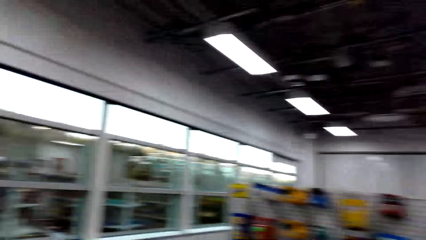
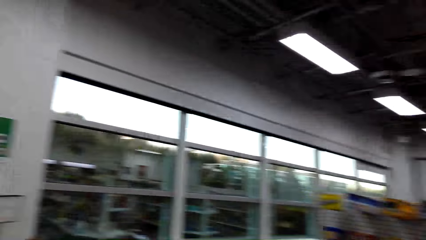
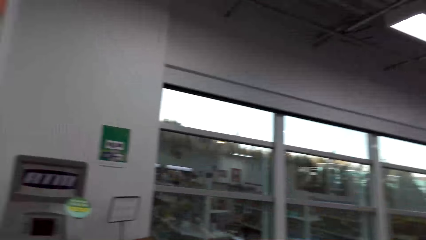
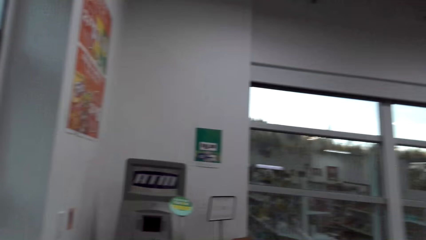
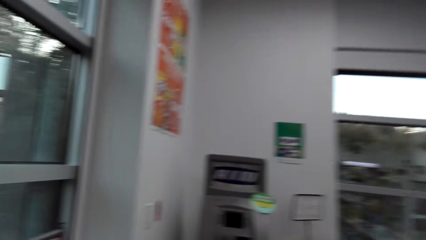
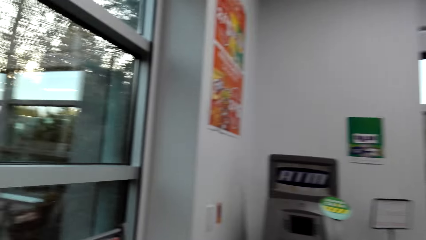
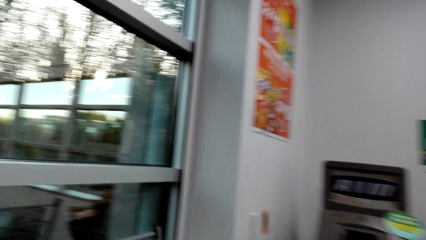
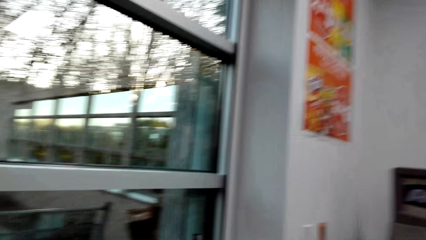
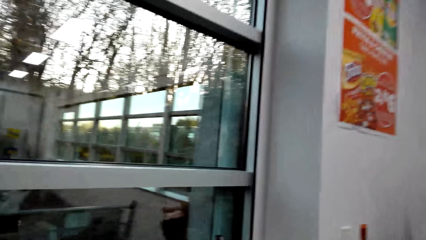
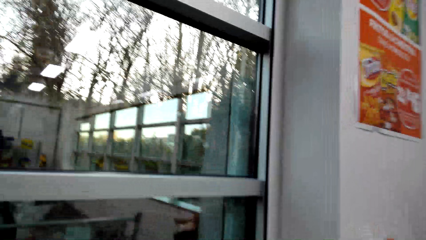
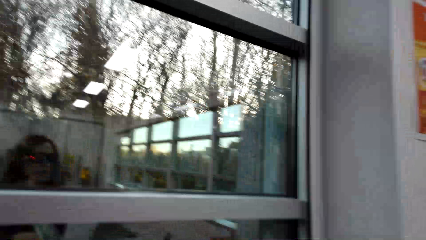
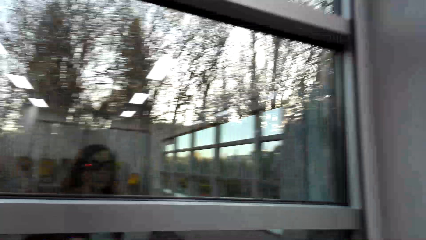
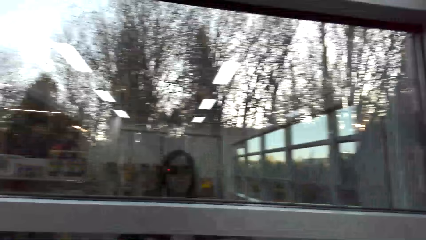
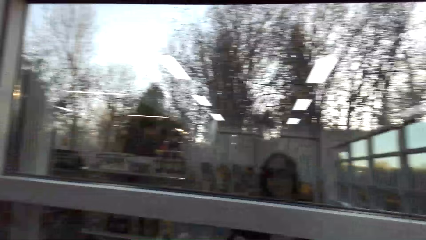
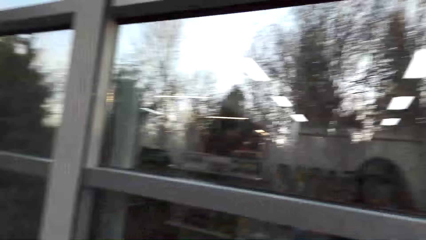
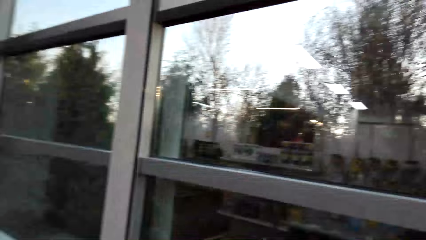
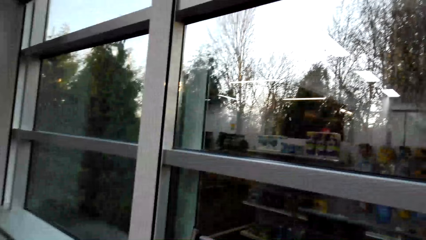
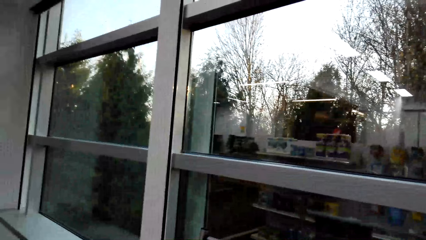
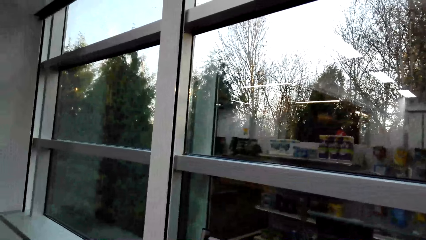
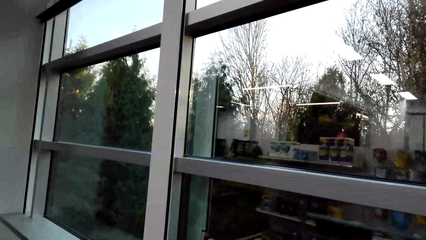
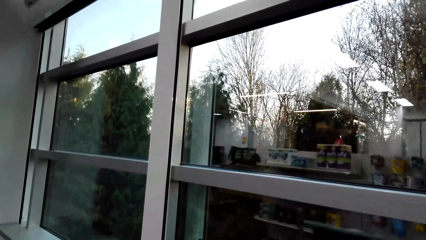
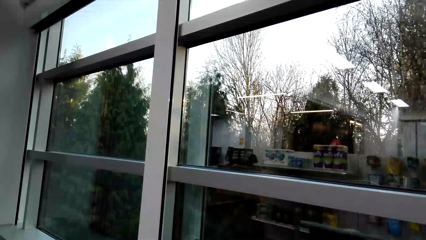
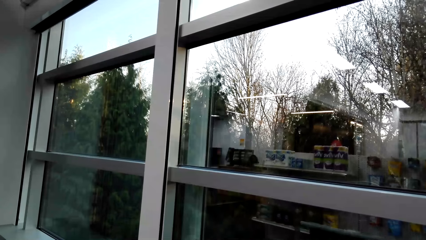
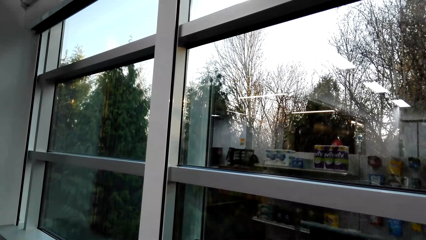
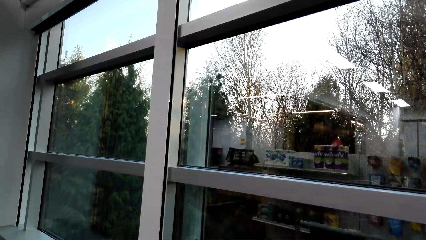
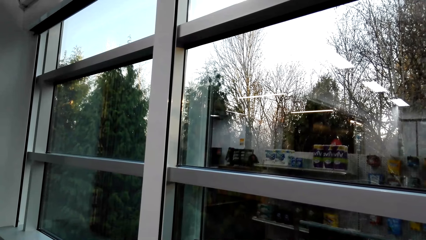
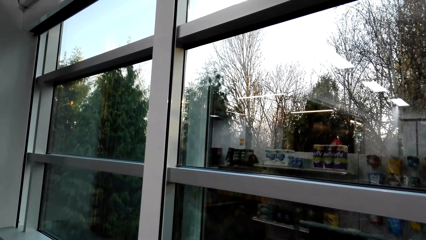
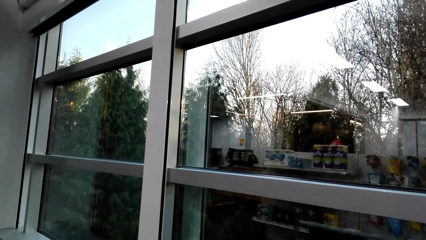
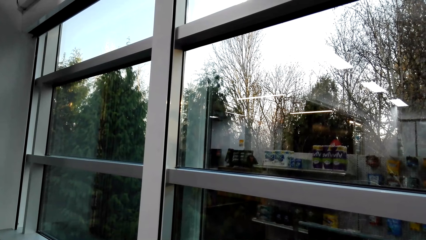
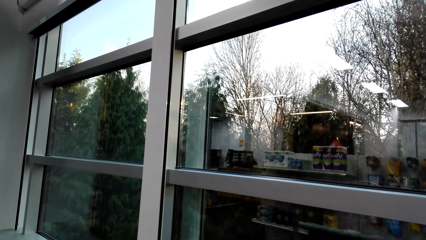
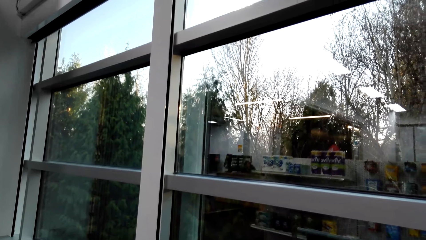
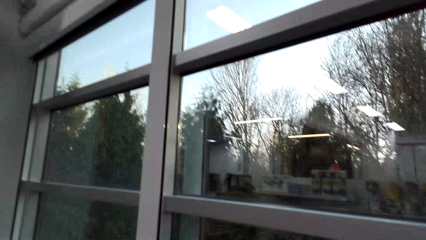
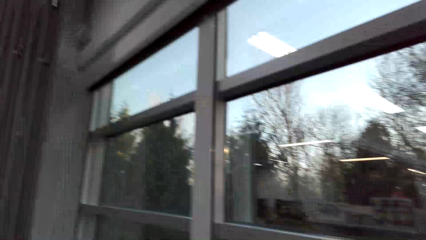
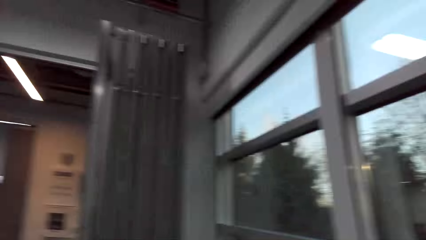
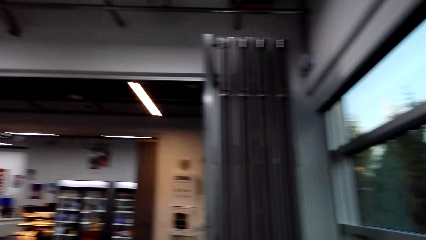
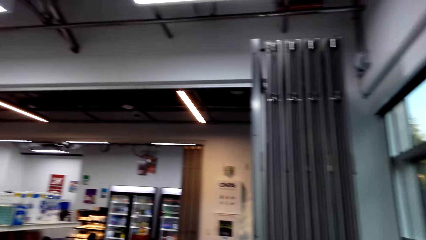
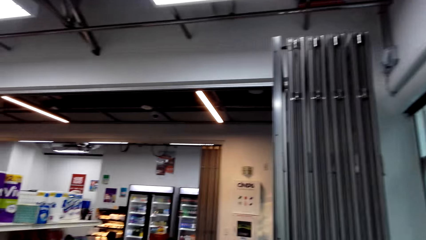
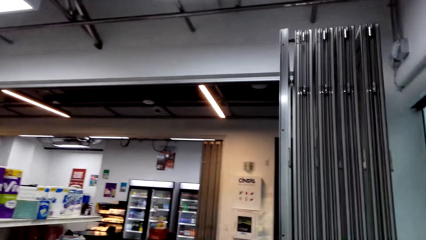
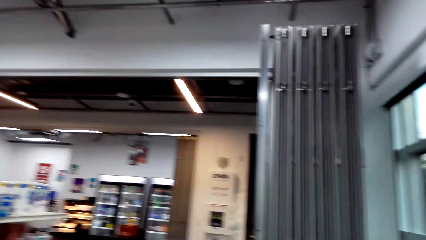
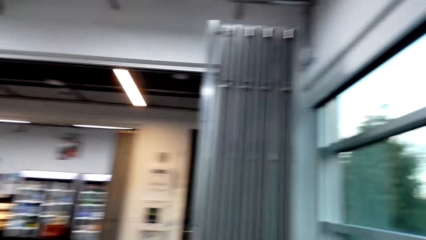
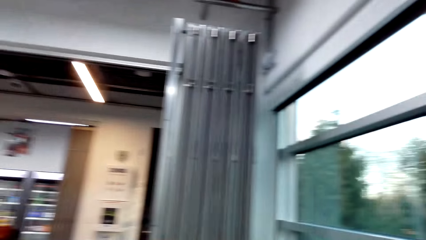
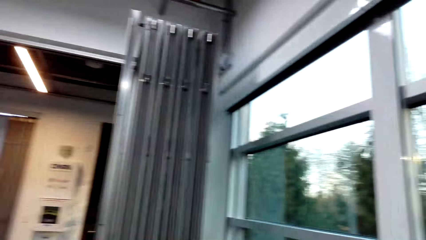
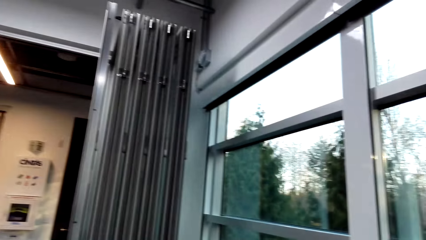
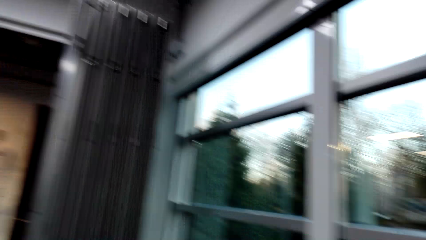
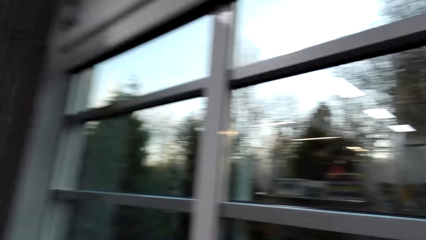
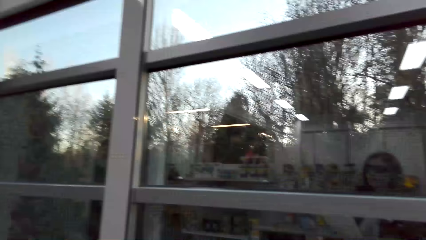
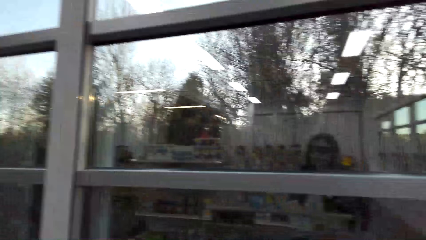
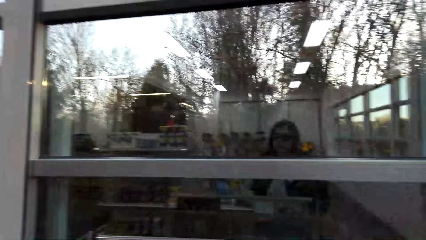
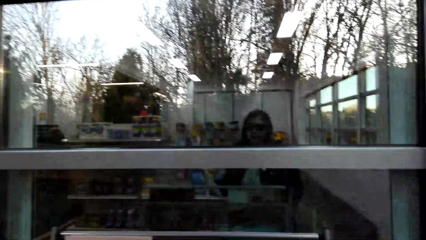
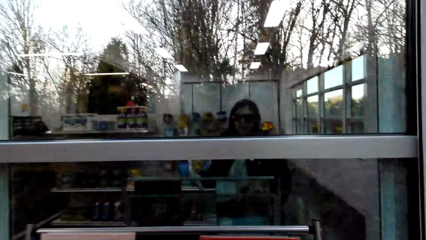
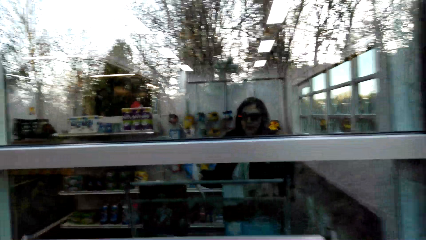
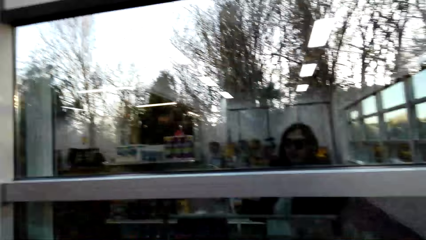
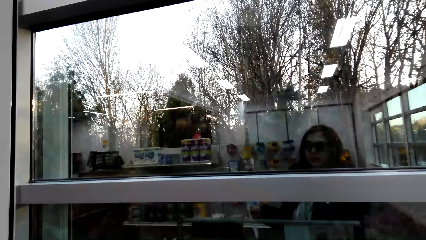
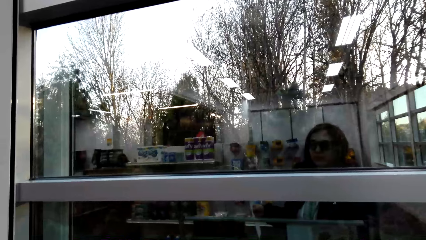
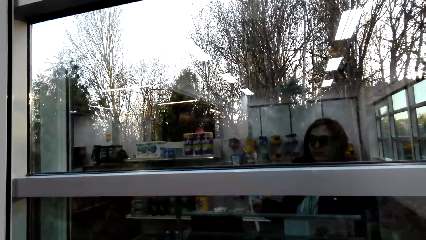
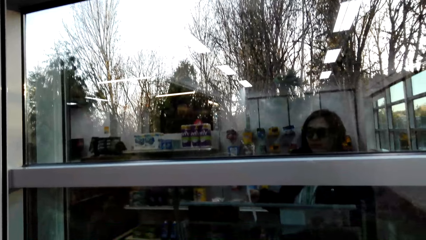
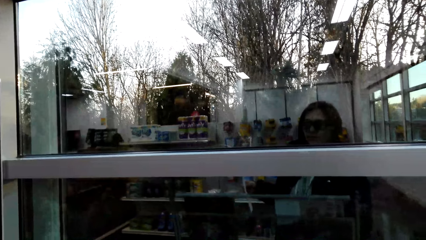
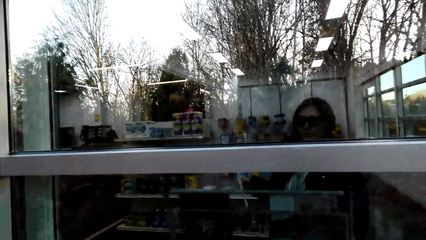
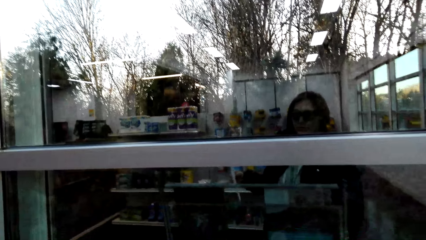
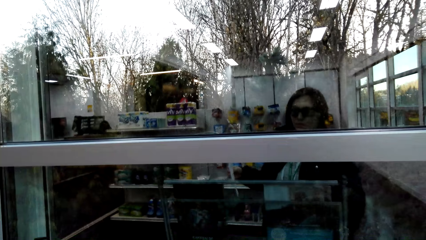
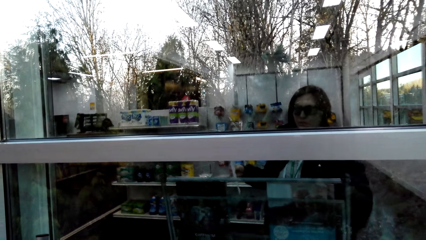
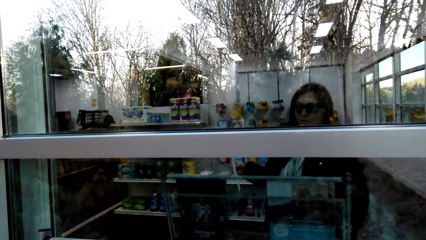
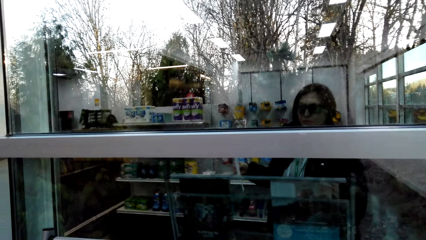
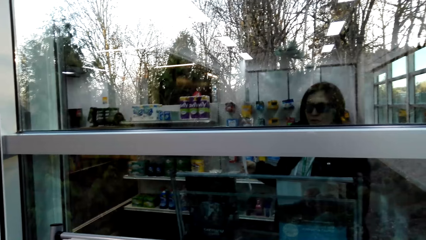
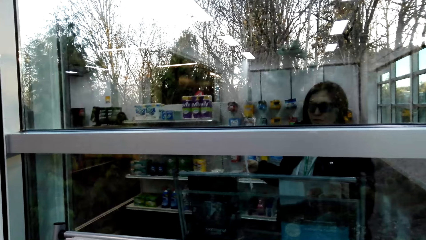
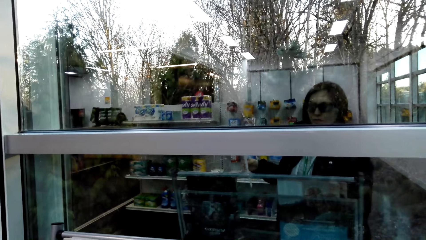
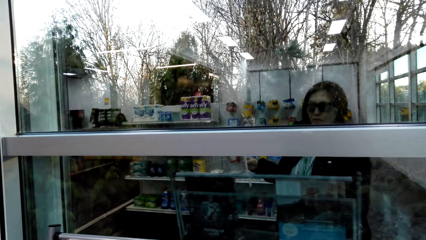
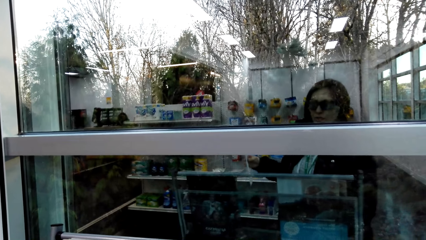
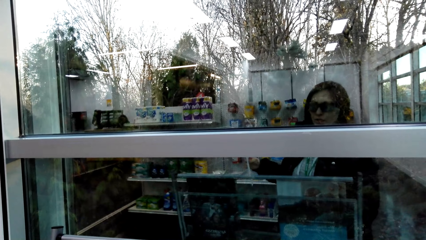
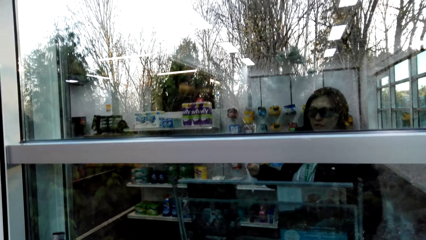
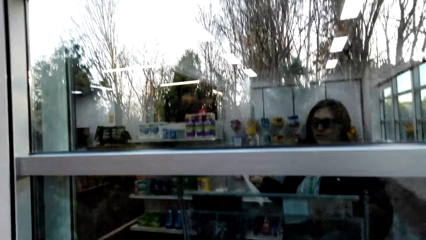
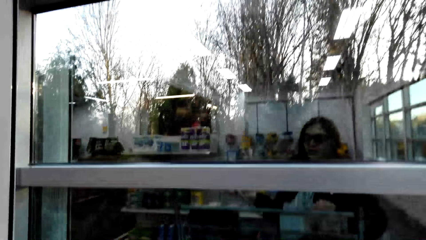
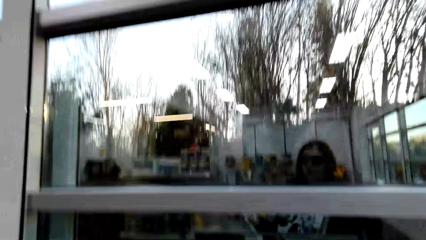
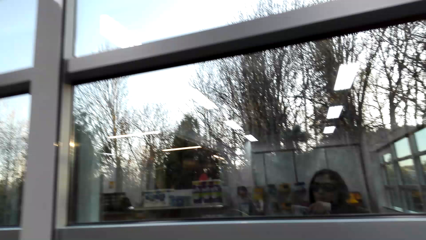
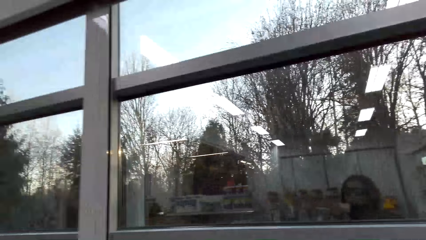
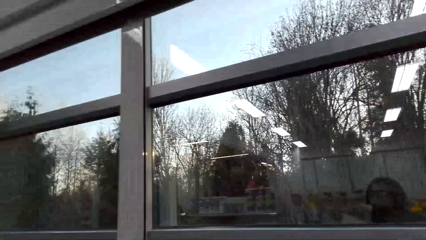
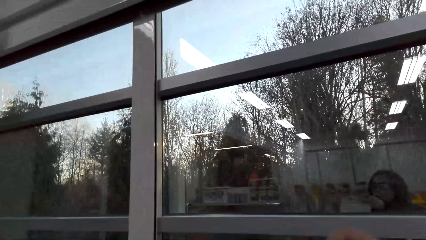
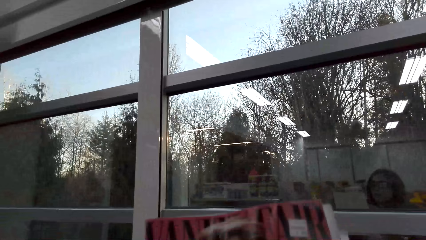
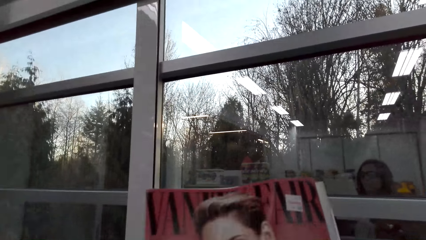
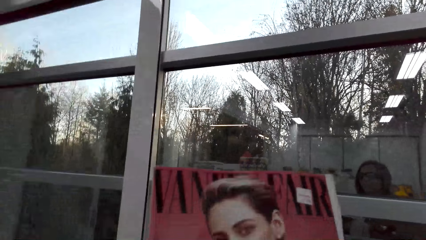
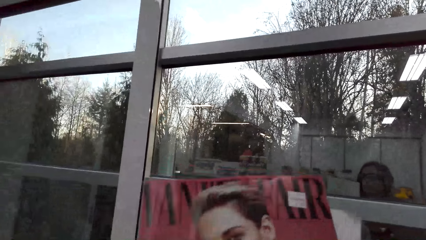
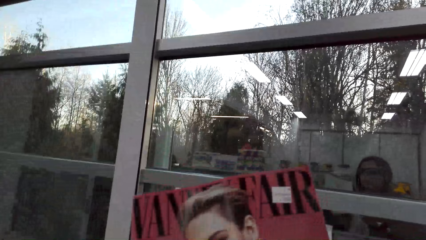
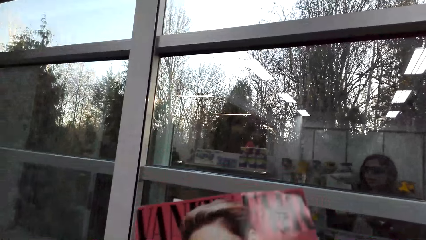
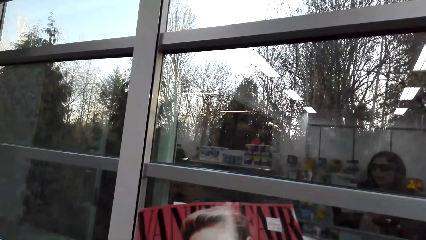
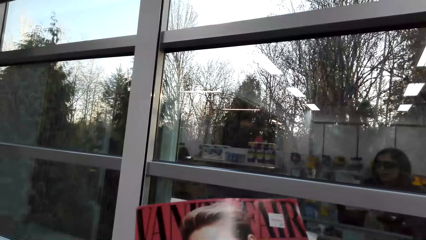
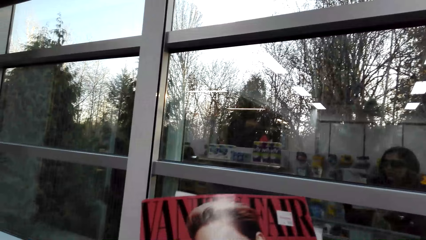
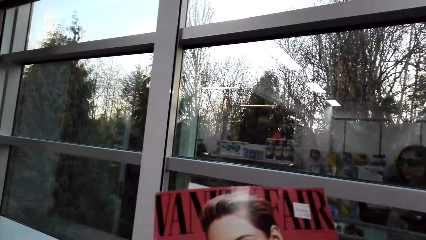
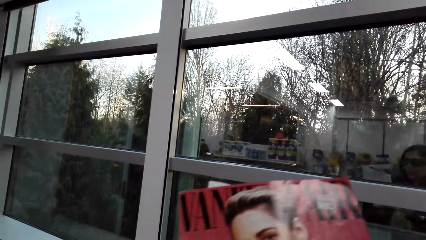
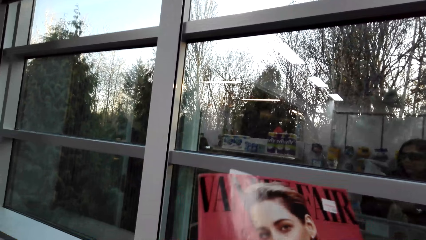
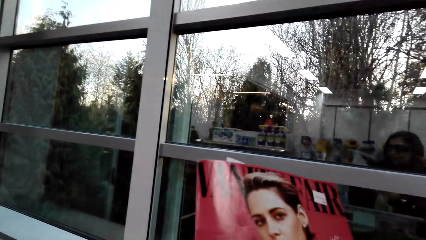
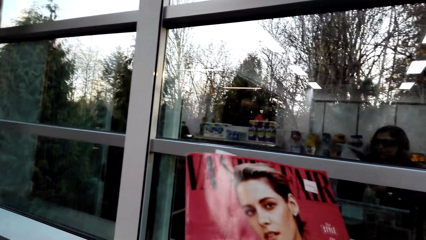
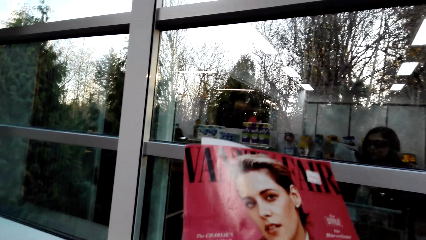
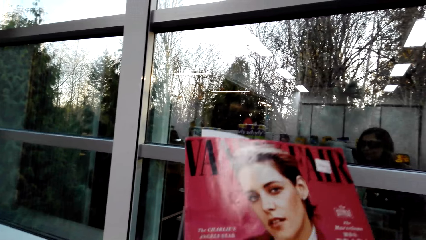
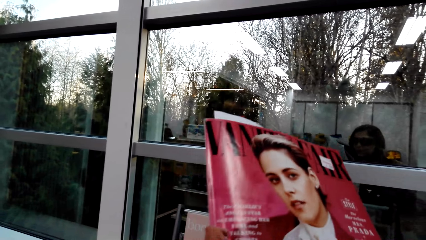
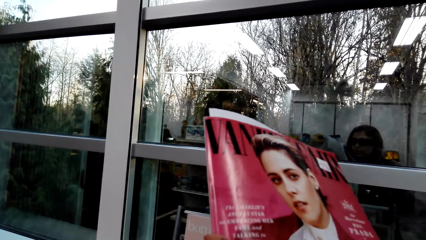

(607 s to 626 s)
The camera wearer looks around the supermarket. She stares at a magazine stand. She picks up a magazine. She holds the magazine in her hands.
